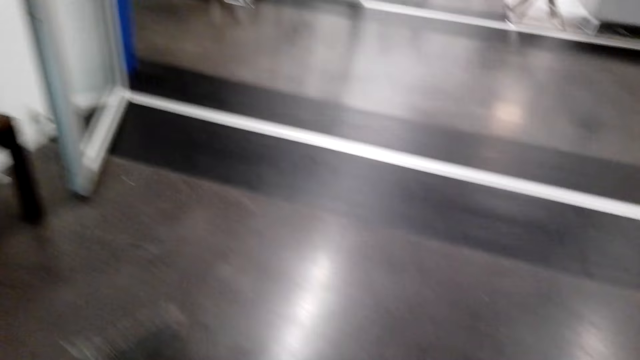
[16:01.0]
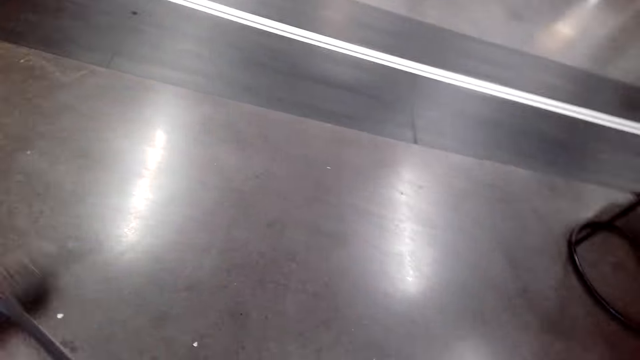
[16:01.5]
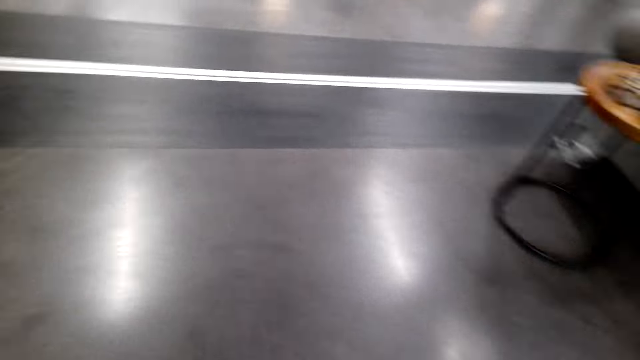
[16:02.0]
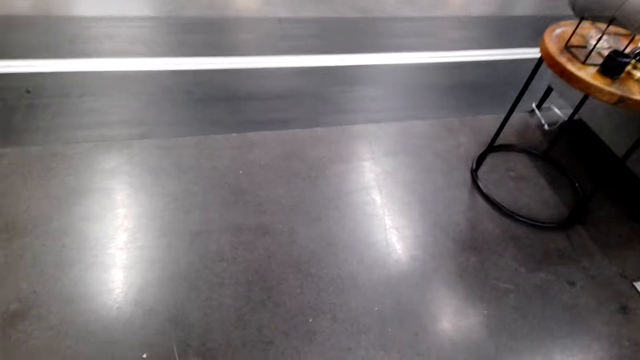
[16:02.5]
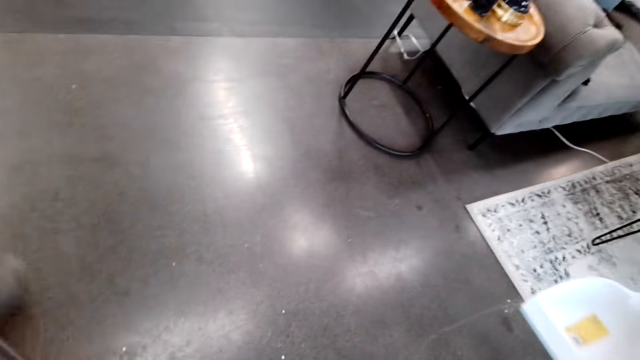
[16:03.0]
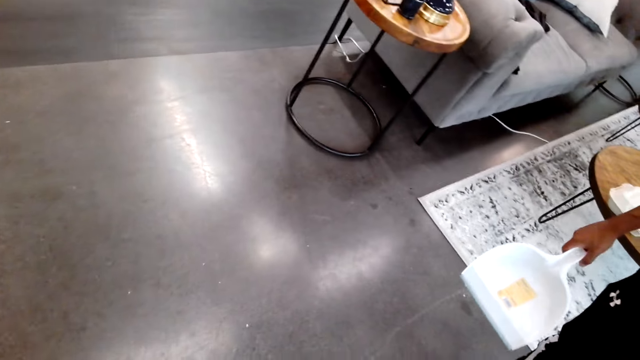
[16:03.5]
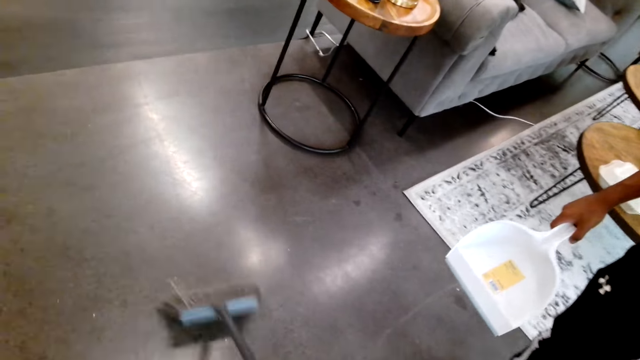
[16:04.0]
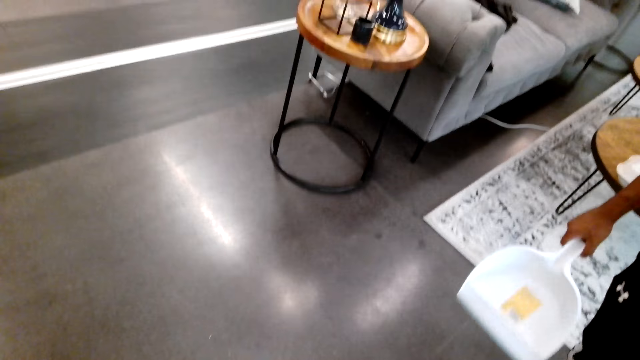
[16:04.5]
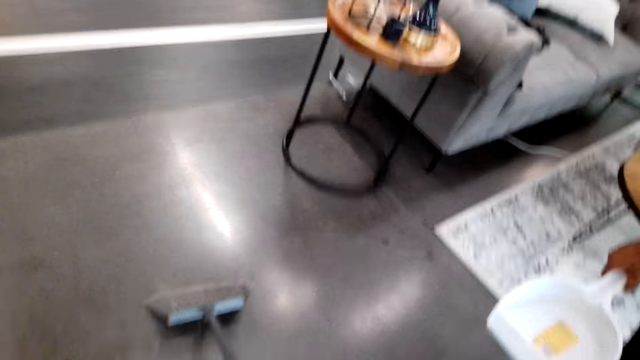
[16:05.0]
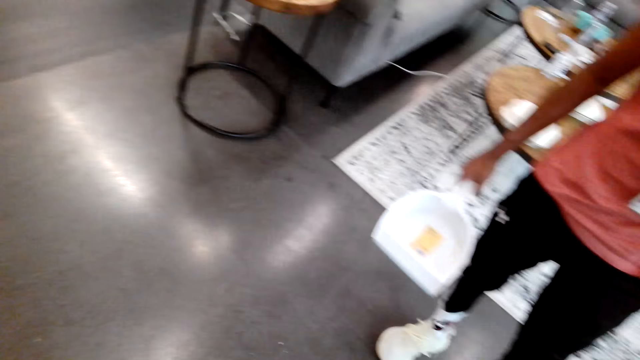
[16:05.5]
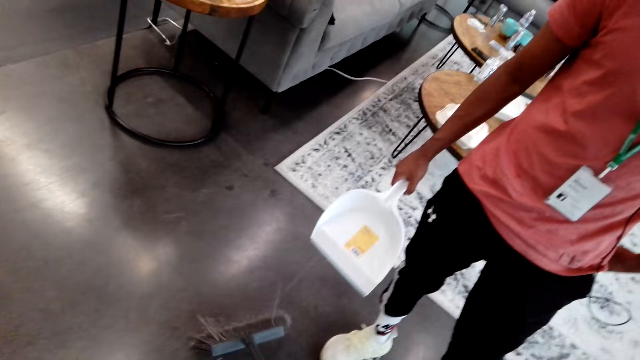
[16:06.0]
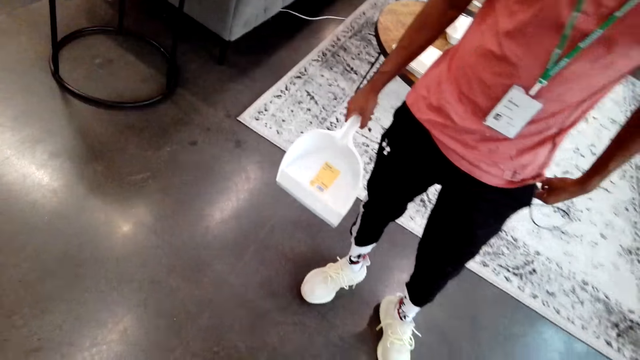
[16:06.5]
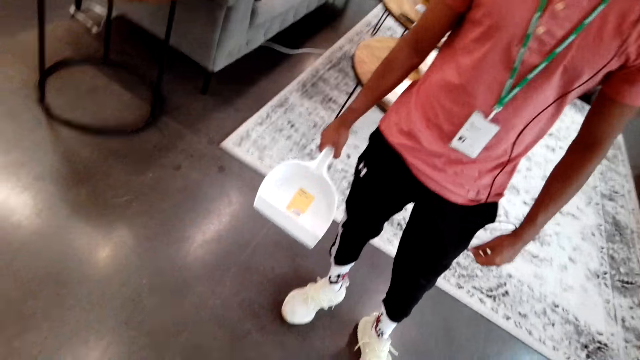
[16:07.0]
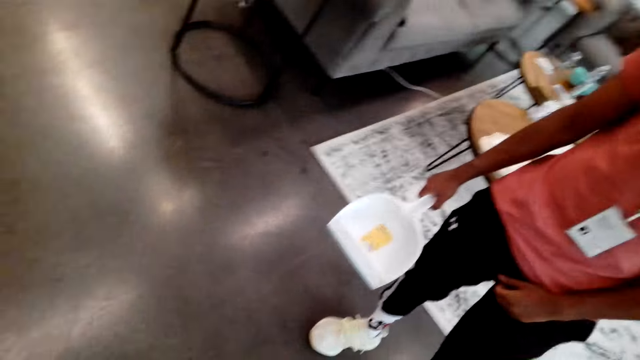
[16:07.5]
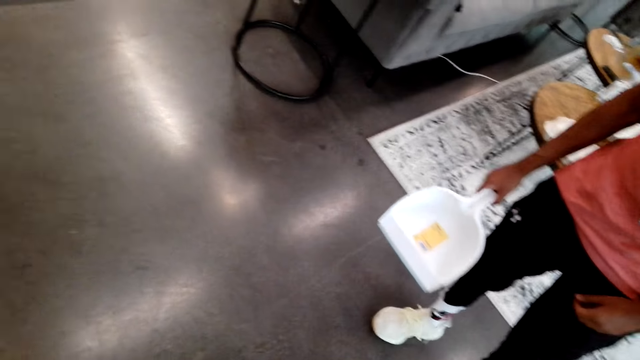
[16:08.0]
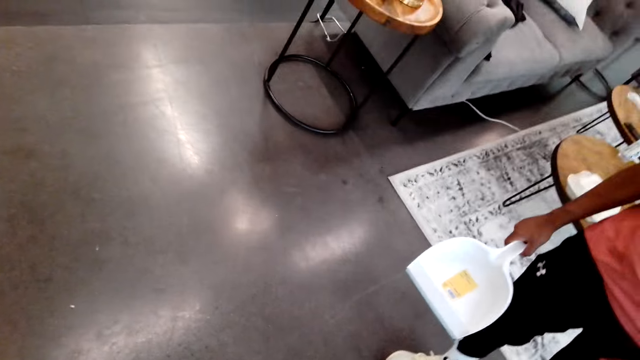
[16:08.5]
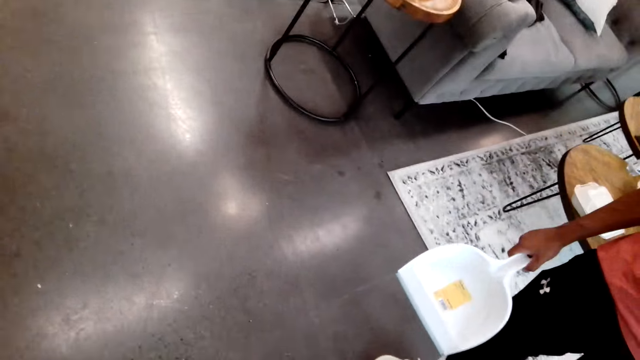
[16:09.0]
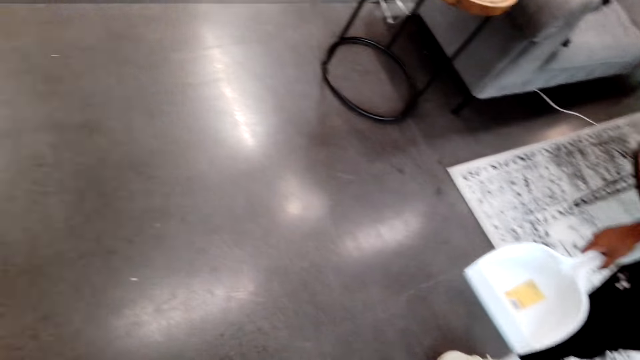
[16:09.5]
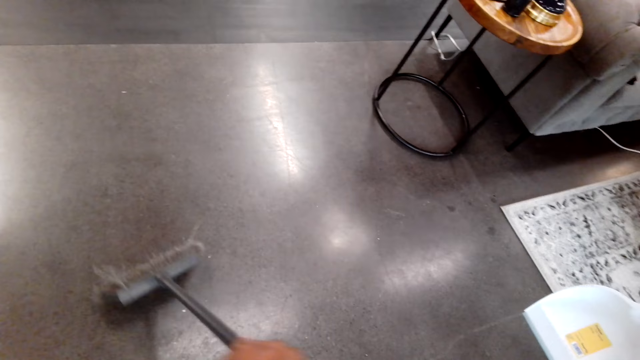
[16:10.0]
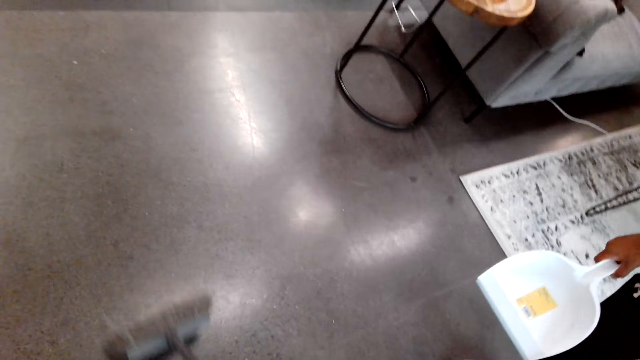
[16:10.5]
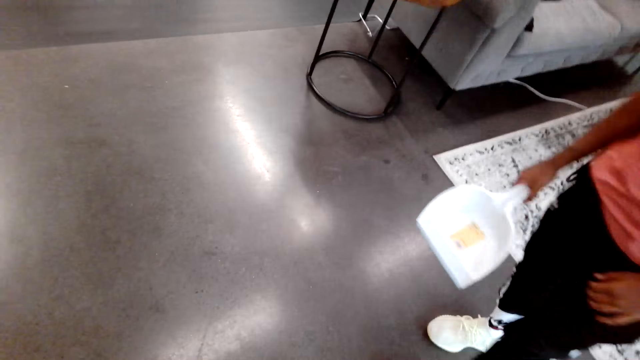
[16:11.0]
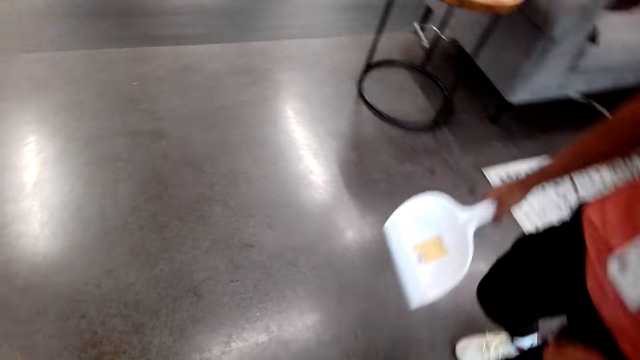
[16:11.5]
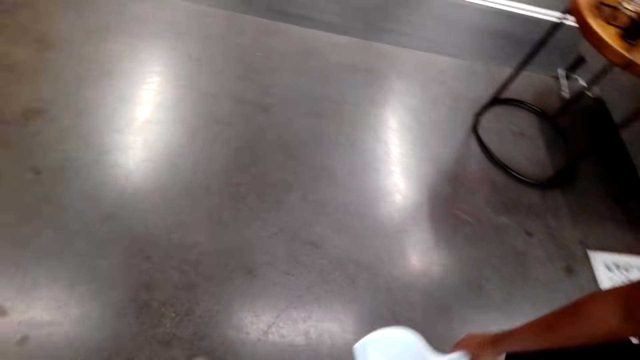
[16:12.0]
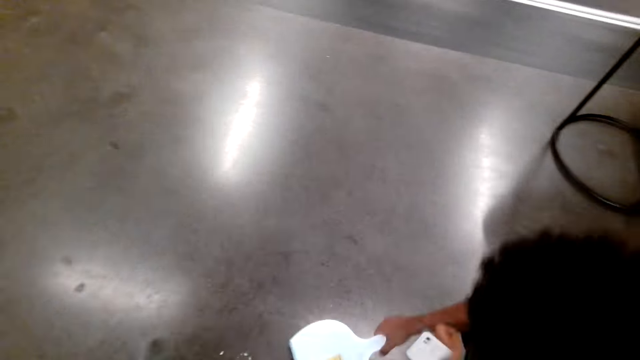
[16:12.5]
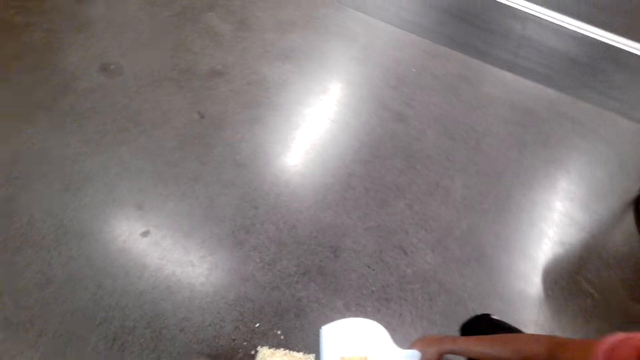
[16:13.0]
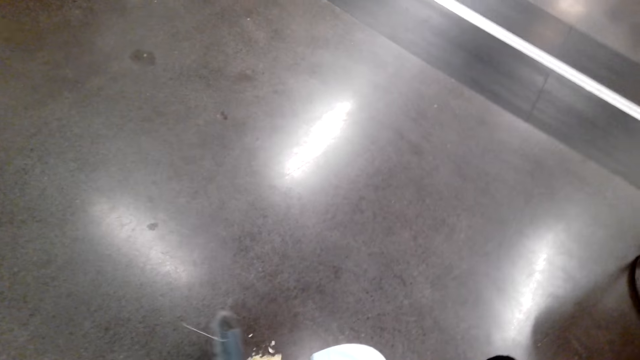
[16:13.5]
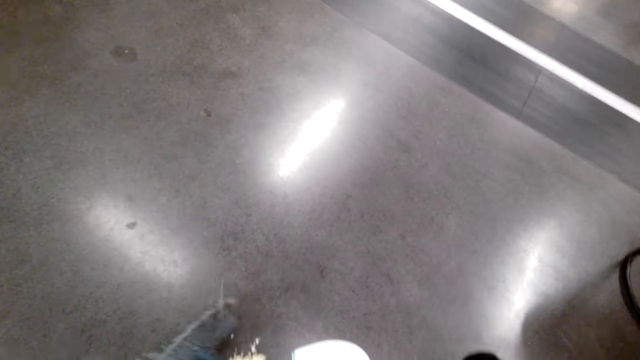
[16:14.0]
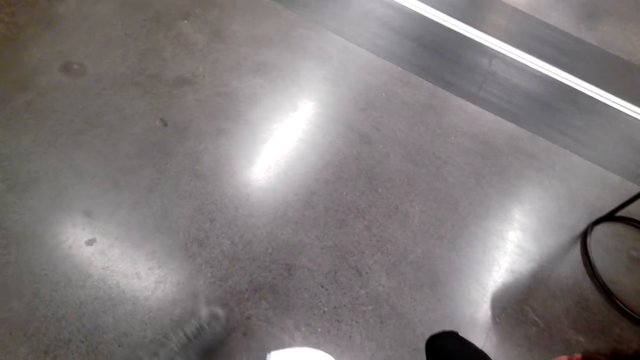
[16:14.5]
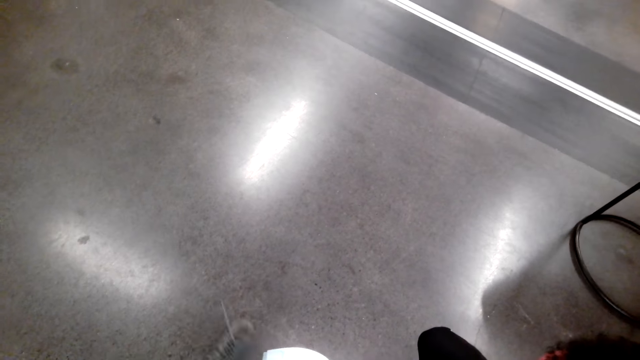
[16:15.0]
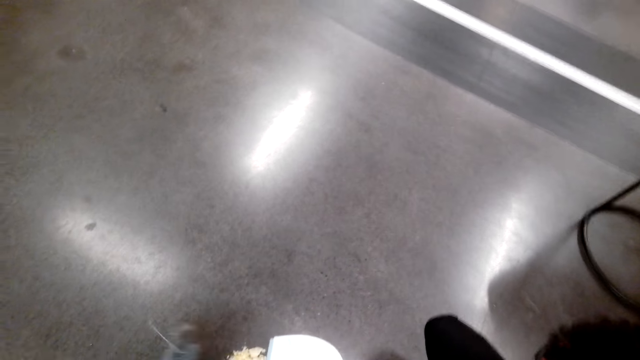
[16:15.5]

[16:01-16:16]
A man bends. The man collects the dust with a dust pan. The camera wearer puts dirt in the dust picker.

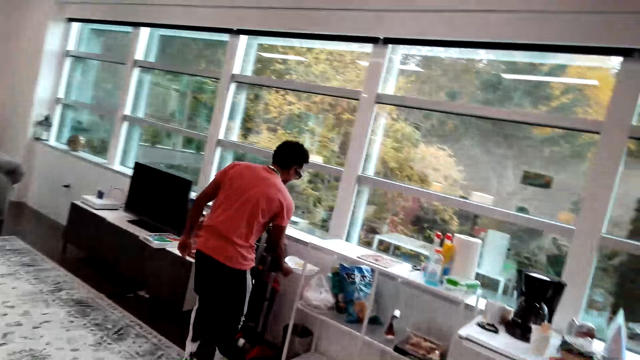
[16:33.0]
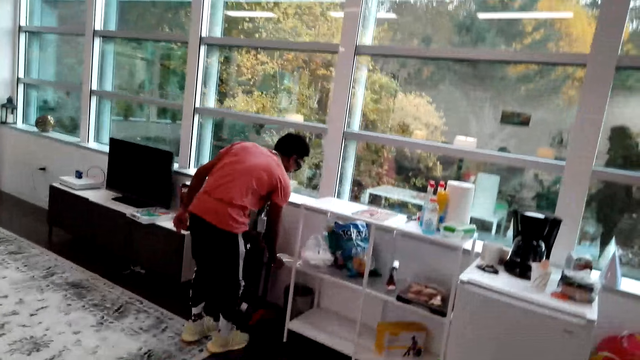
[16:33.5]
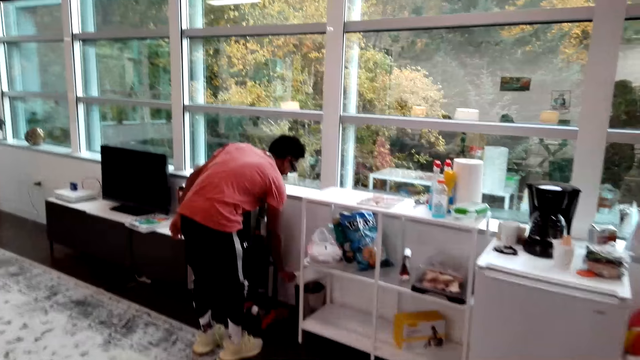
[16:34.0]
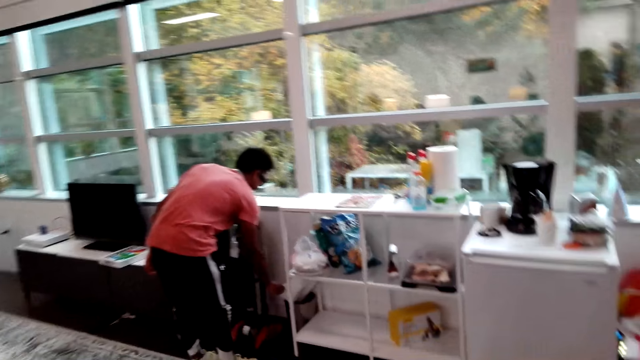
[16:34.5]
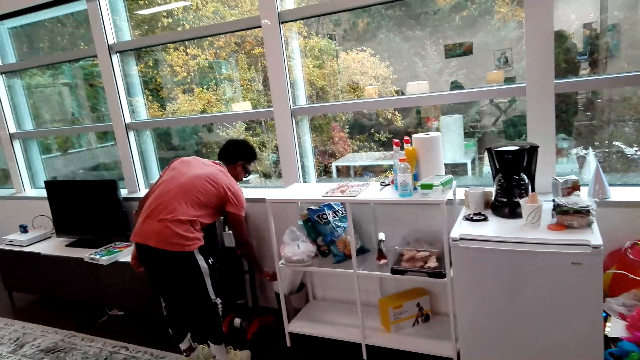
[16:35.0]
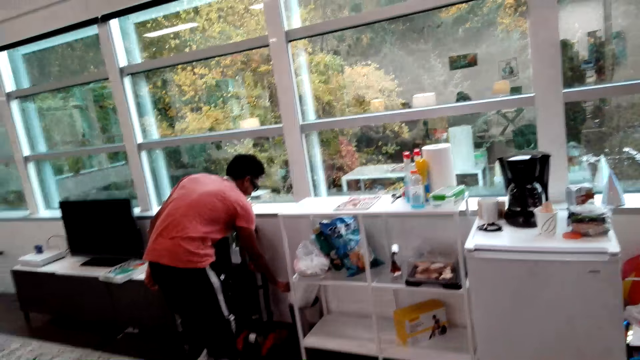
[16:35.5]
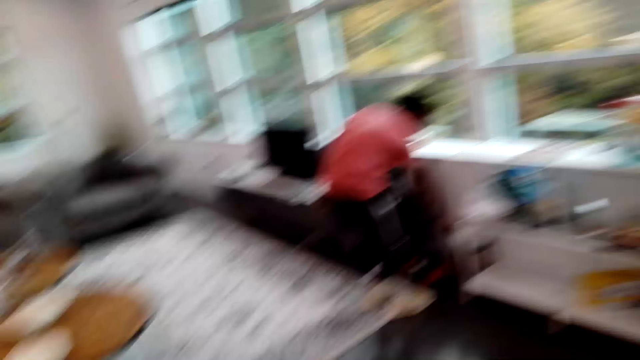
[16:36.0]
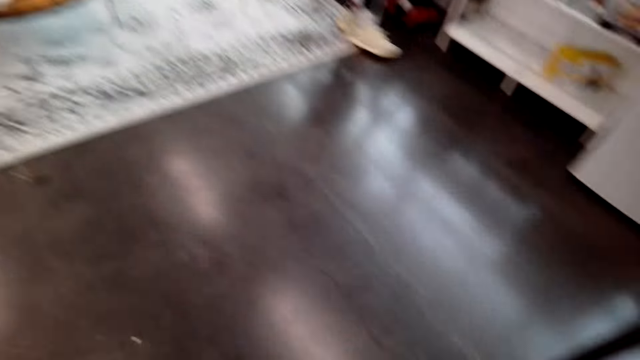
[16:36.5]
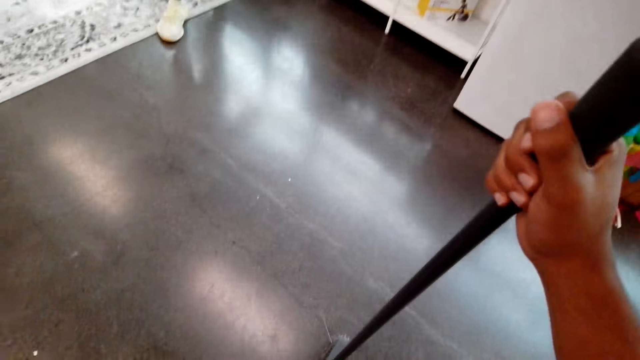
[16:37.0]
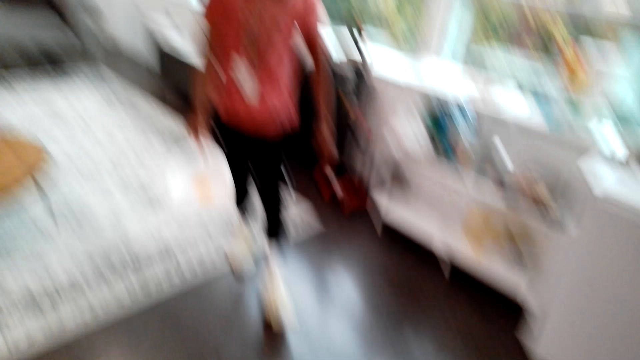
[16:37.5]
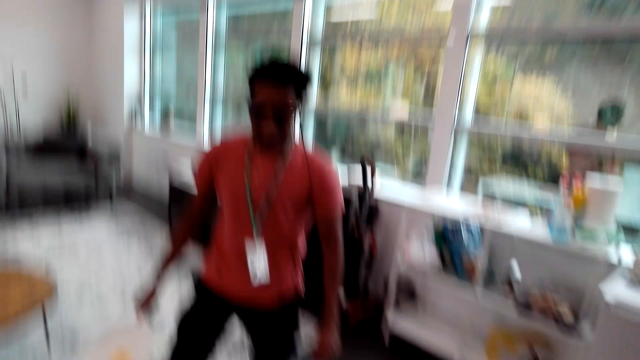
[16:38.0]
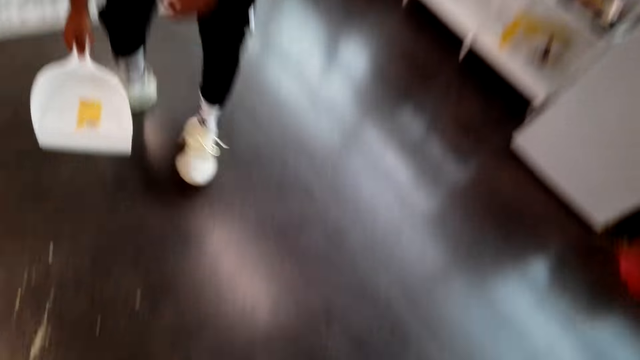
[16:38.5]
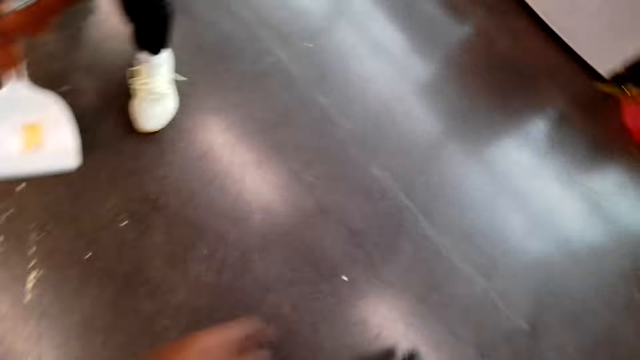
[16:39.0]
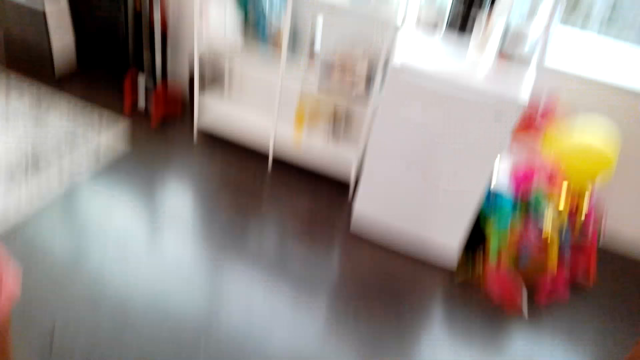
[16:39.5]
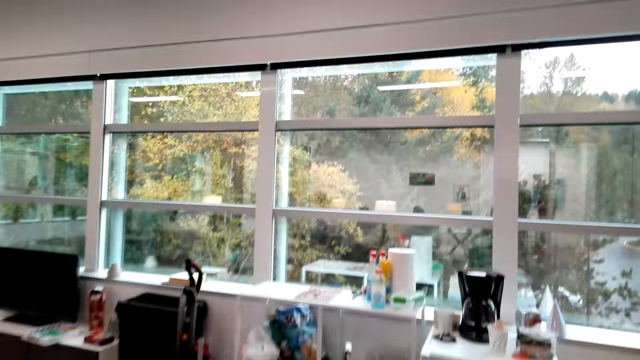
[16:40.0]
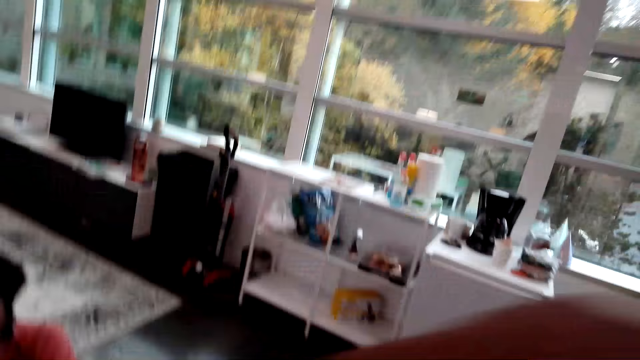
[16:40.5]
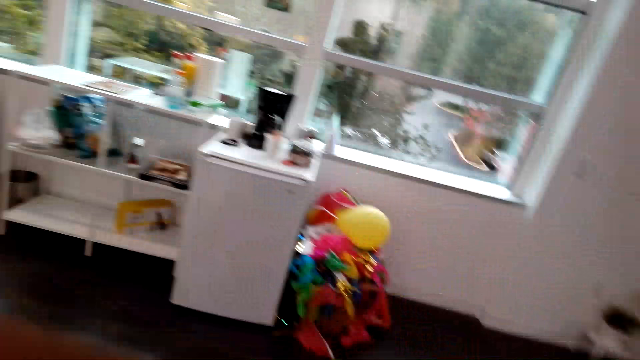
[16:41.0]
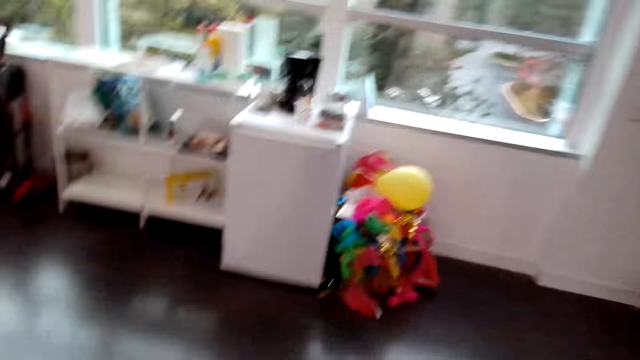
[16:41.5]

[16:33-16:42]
A man puts the dust in a dust bin. The man walks on the floor. The man collects the dust with a dust pan.
